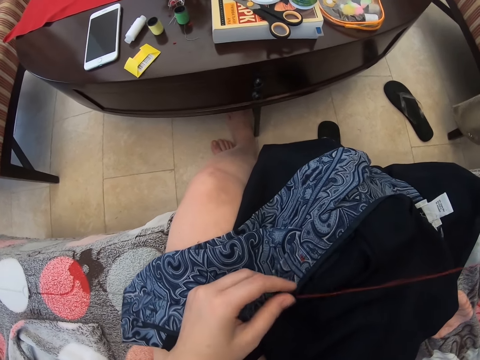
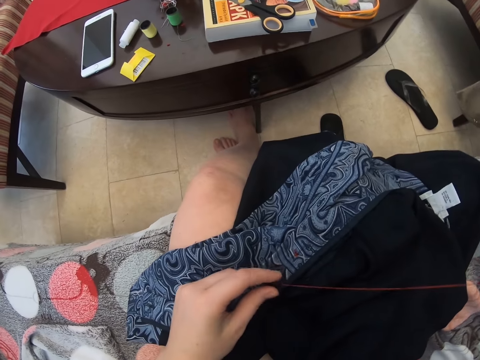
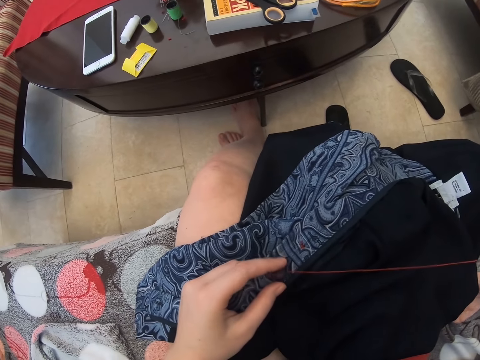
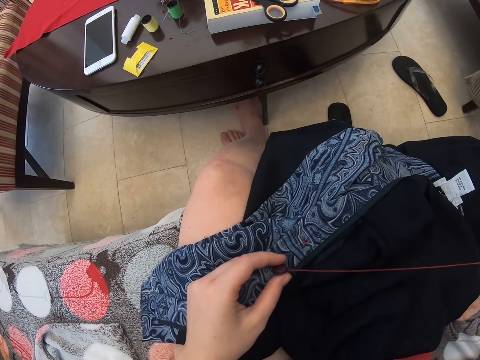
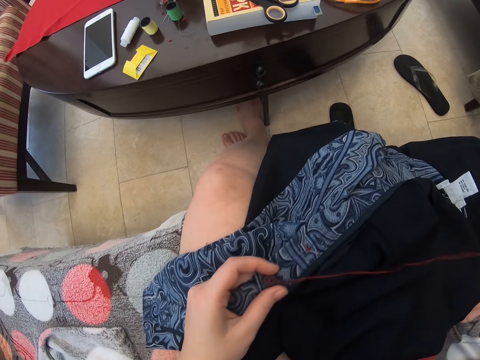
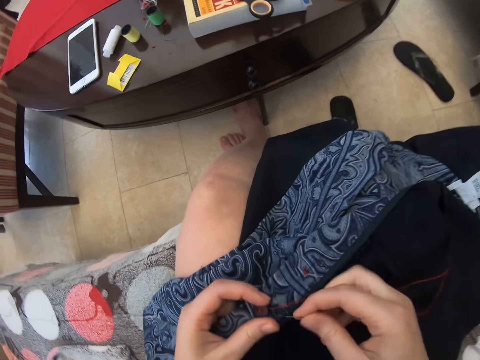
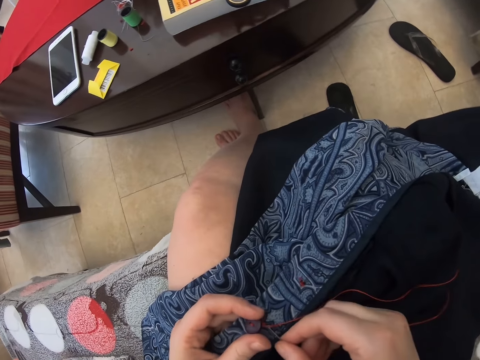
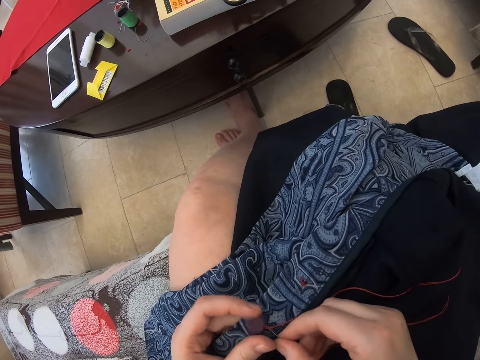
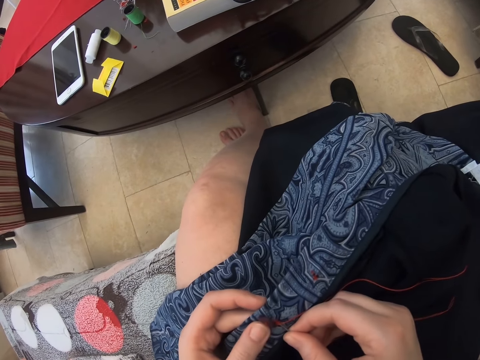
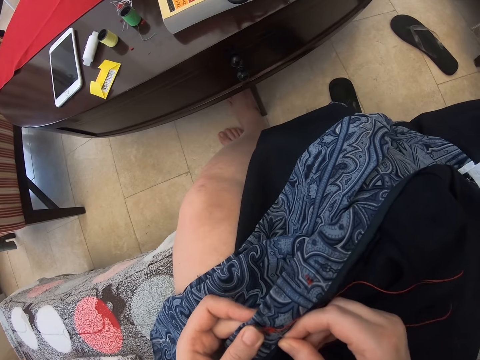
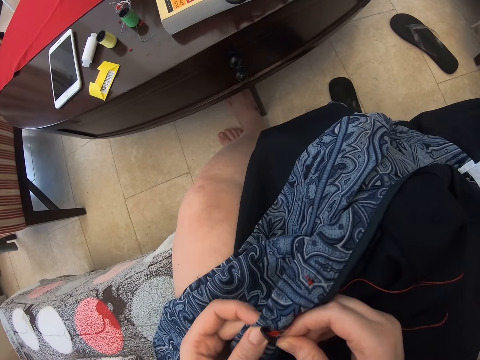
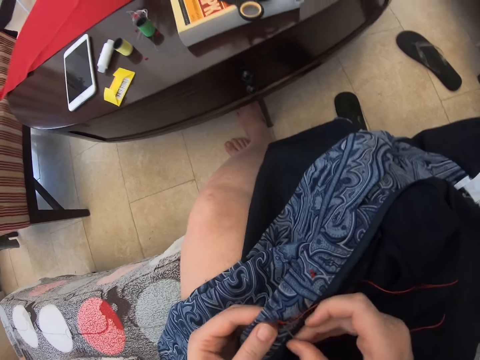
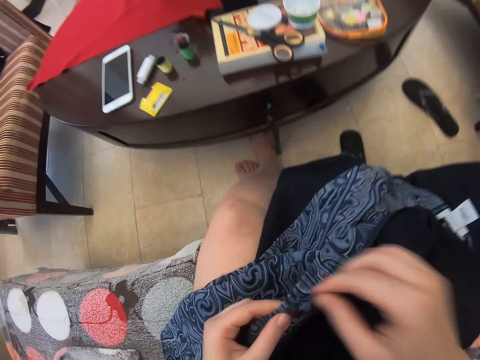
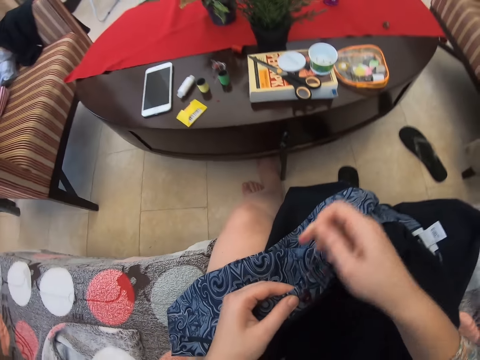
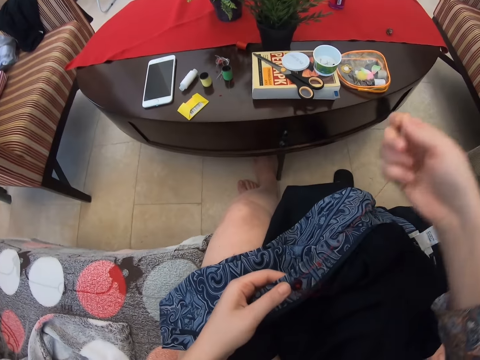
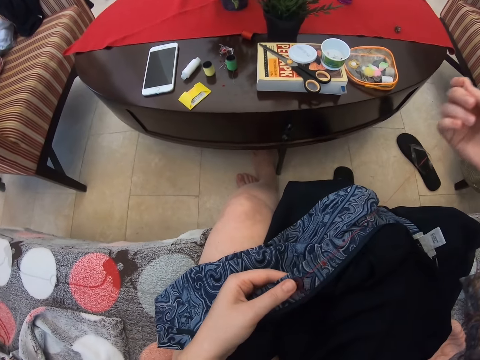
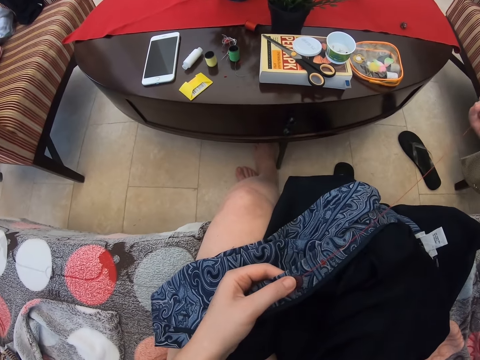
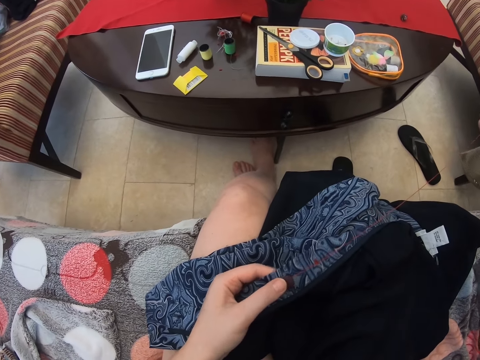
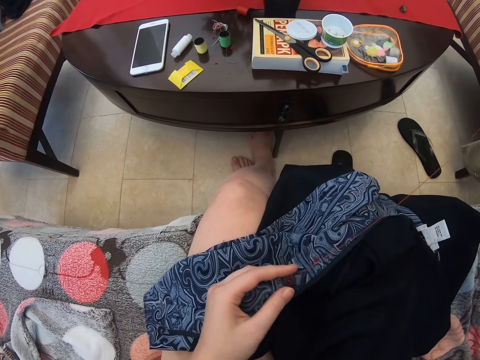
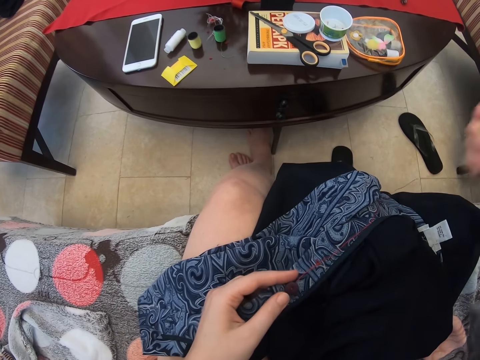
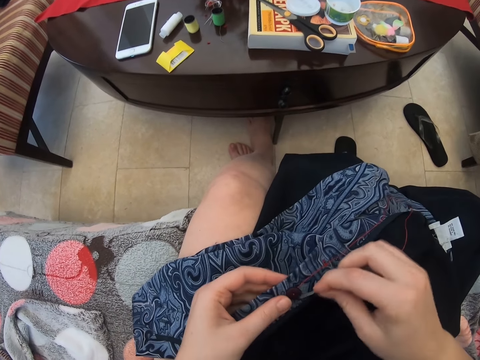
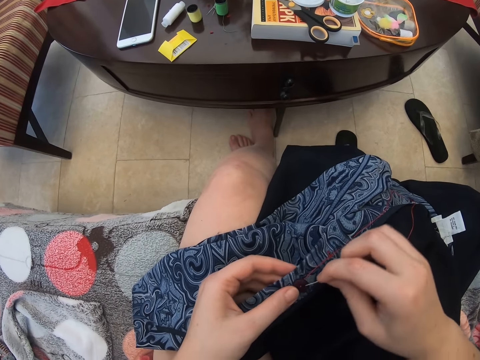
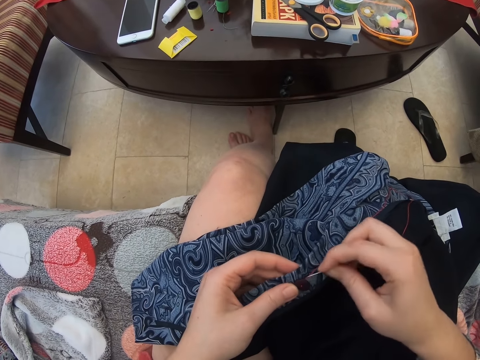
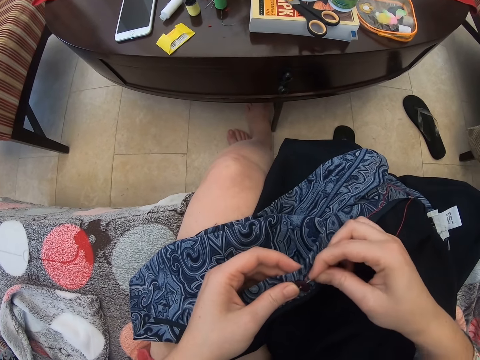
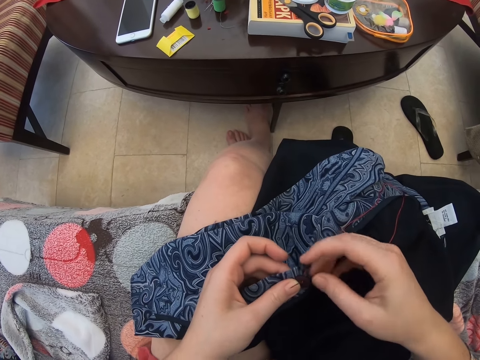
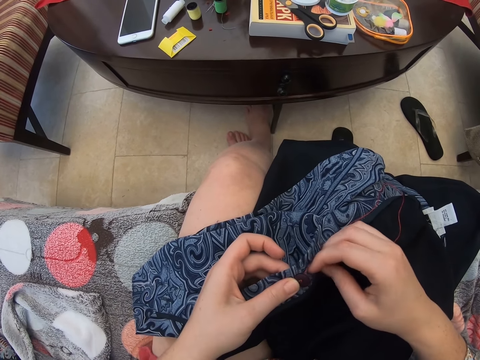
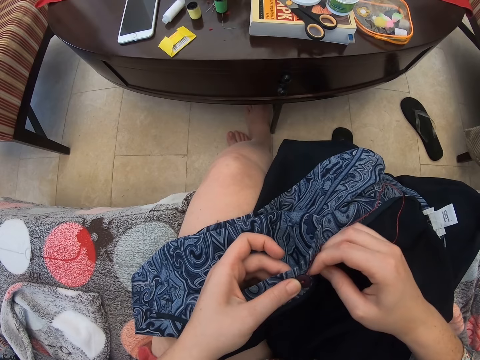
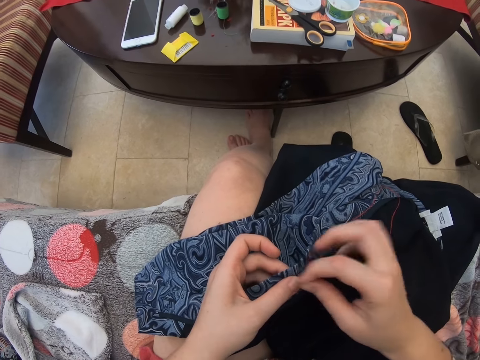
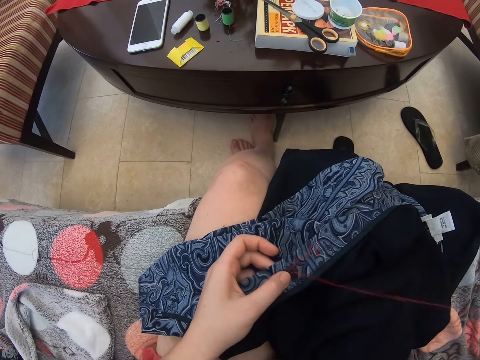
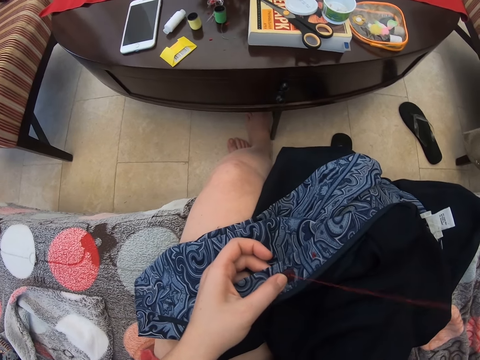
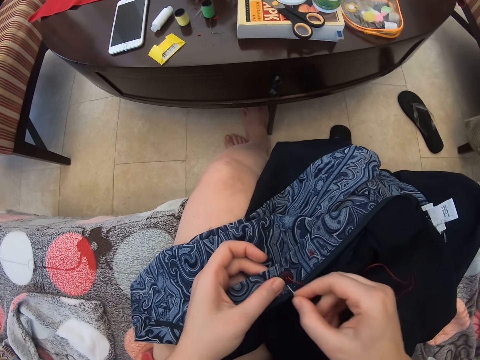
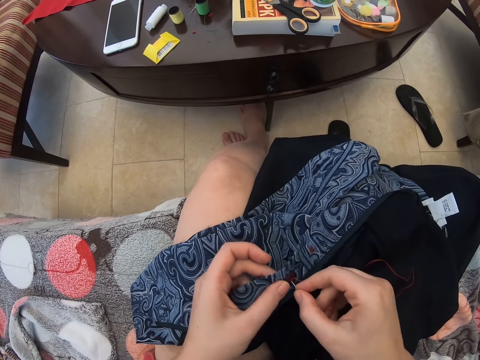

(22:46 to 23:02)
The camera wearer moves the button. They sew with the needle. They pull the needle. They sew with the needle. They pull the needle.

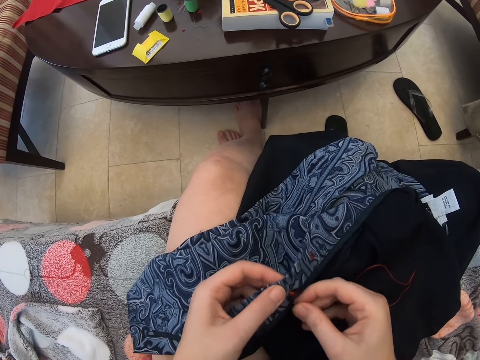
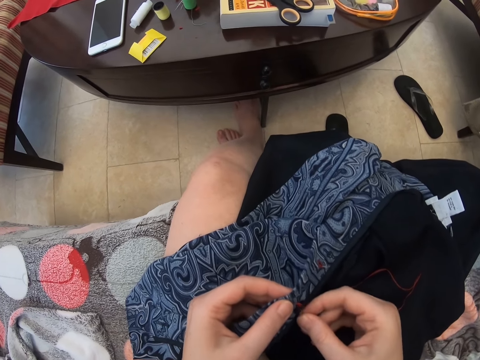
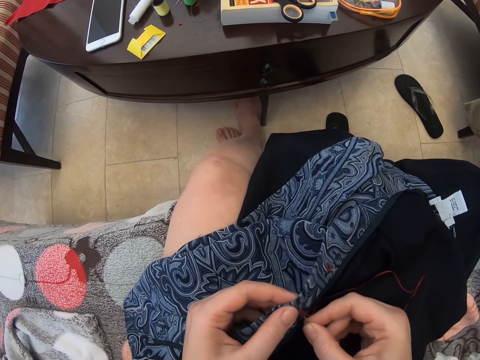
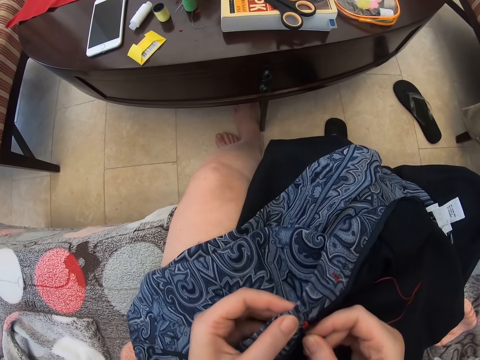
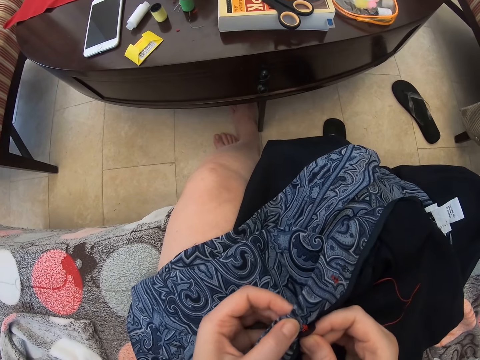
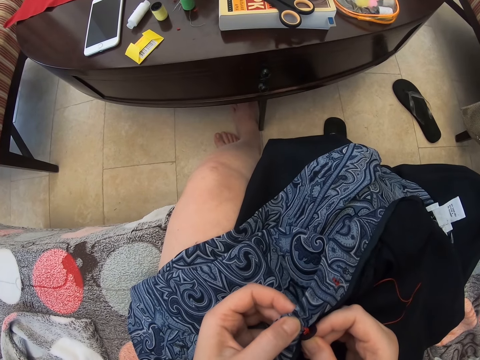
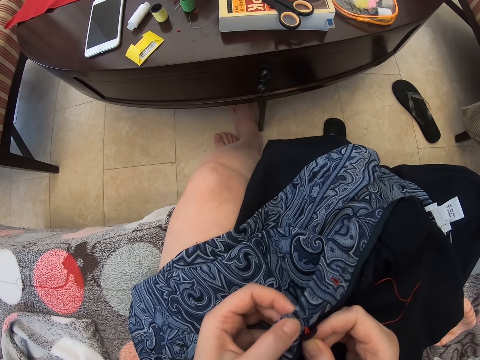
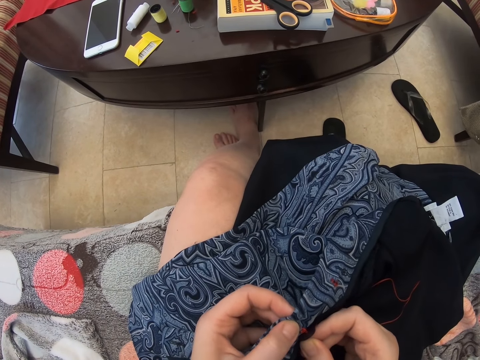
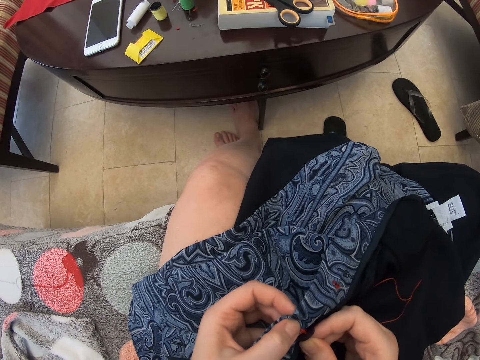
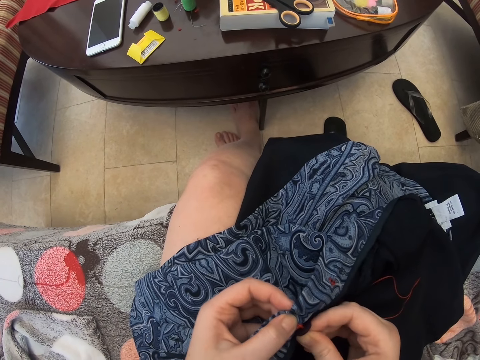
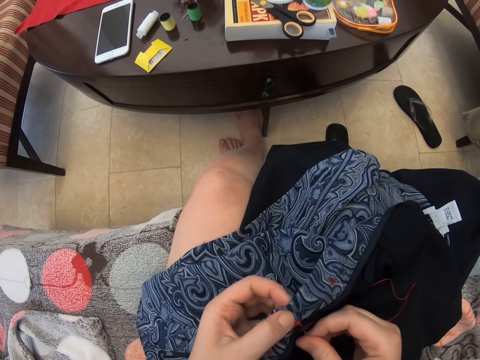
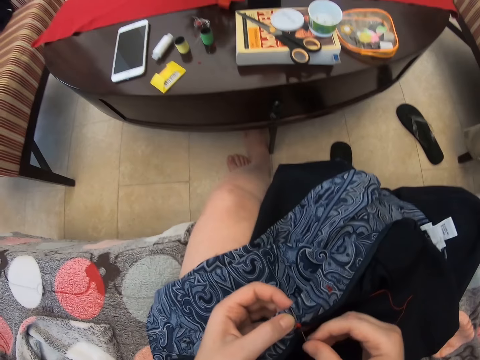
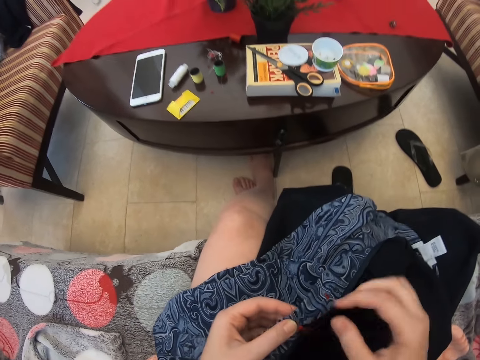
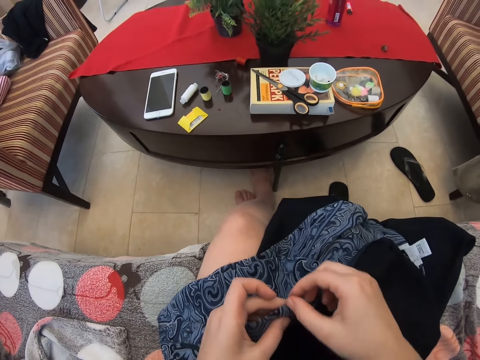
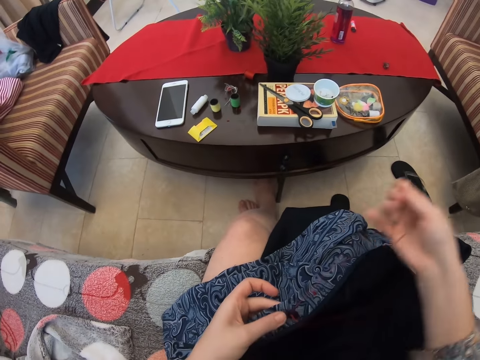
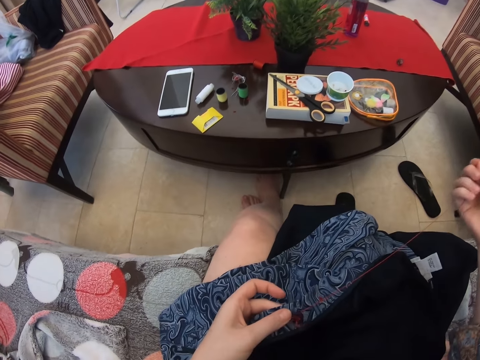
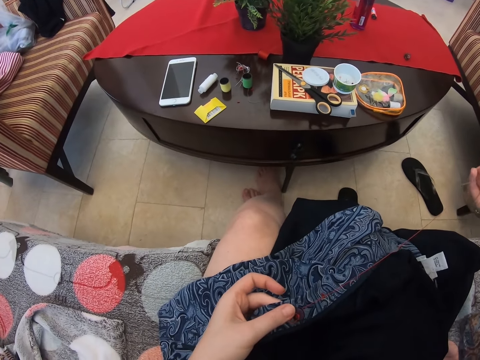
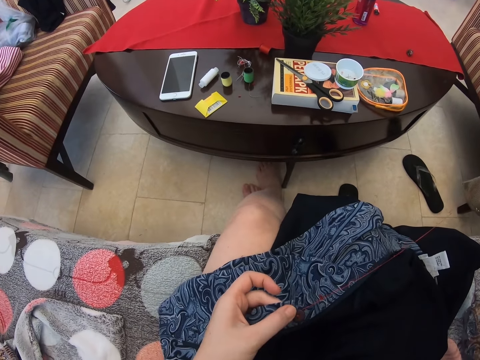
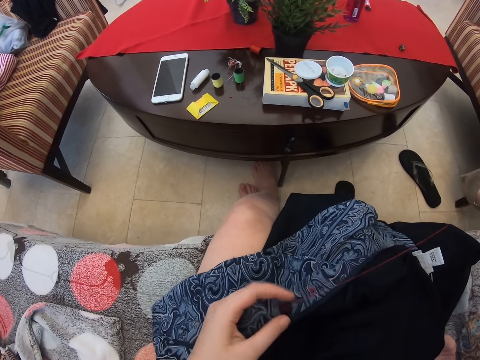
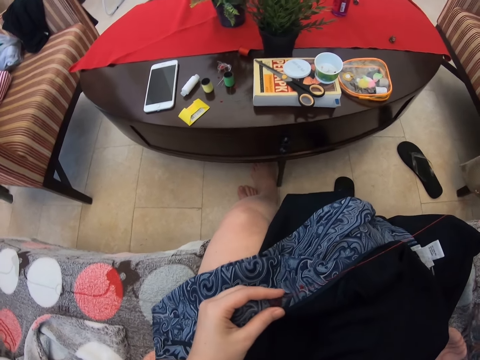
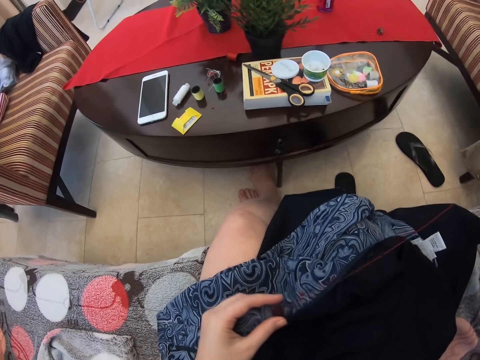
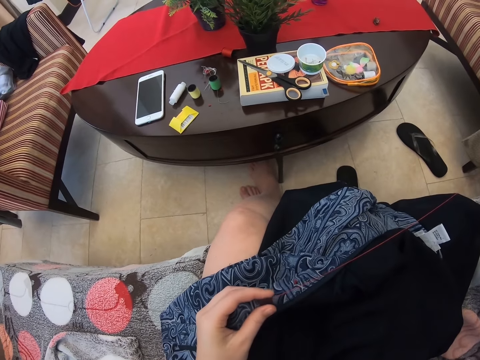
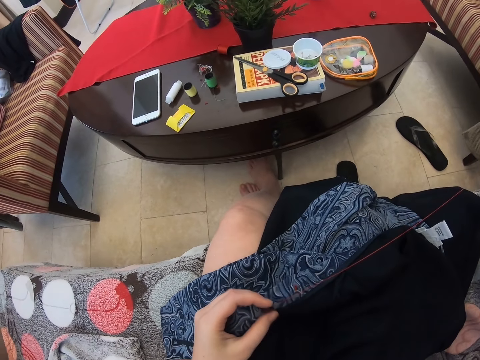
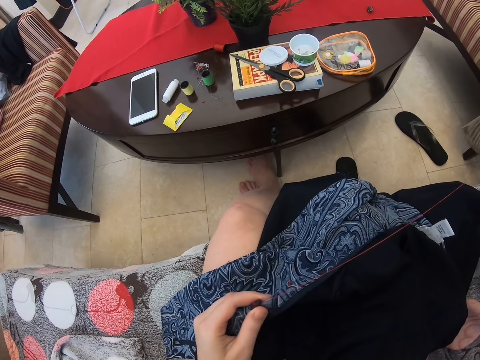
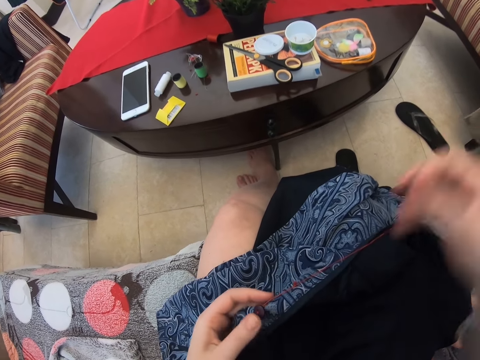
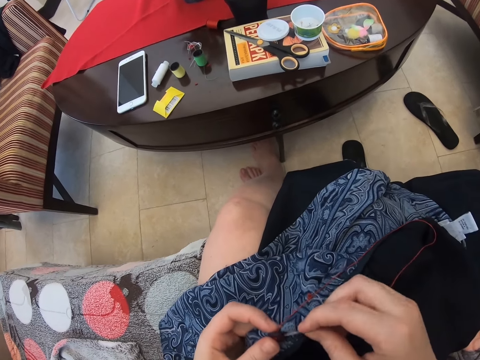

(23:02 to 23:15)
The camera wearer sews with the needle. They pull the needle. They shake the button.
